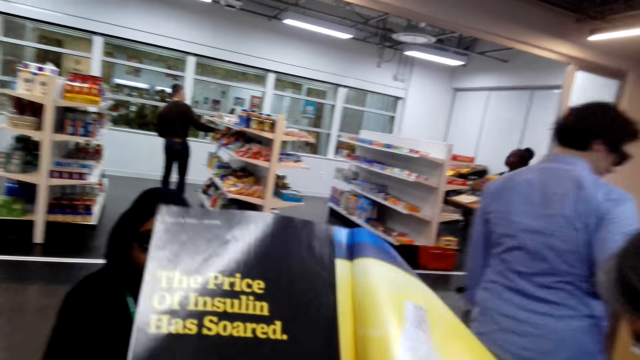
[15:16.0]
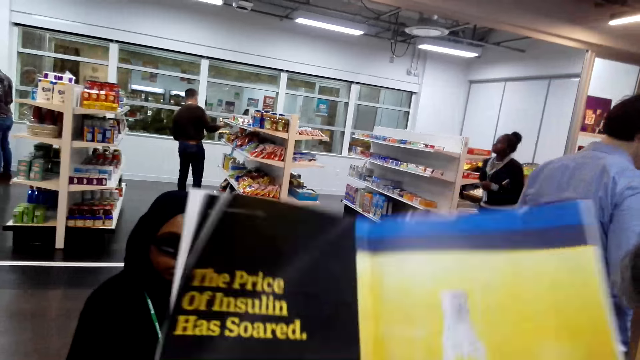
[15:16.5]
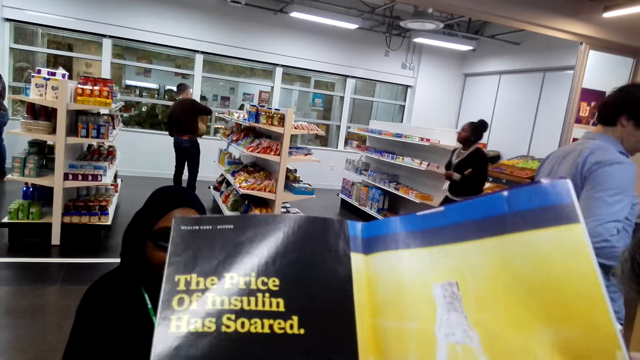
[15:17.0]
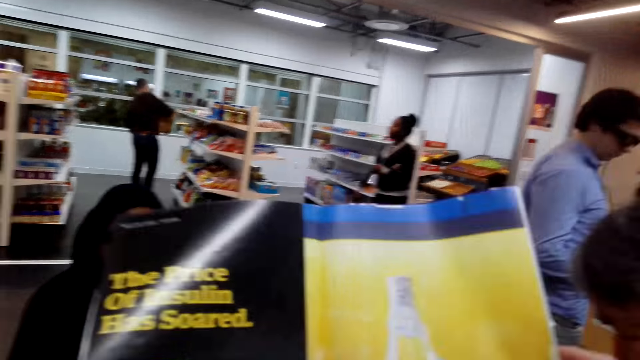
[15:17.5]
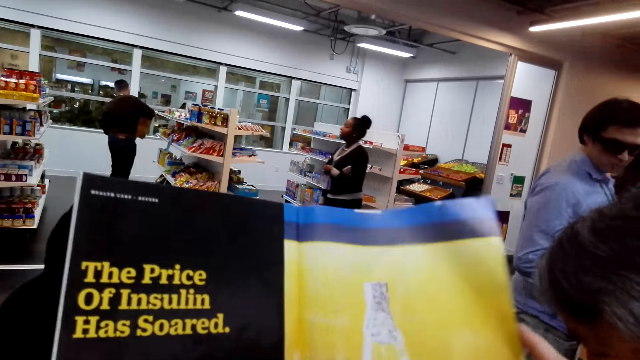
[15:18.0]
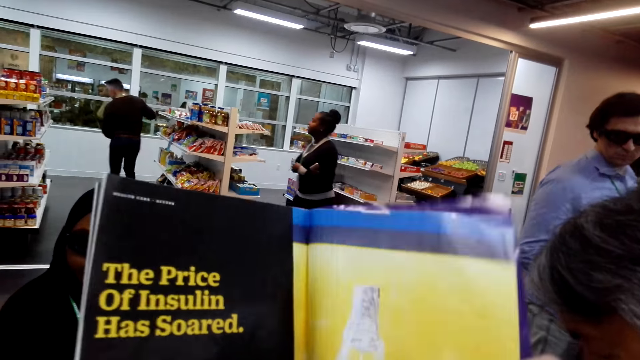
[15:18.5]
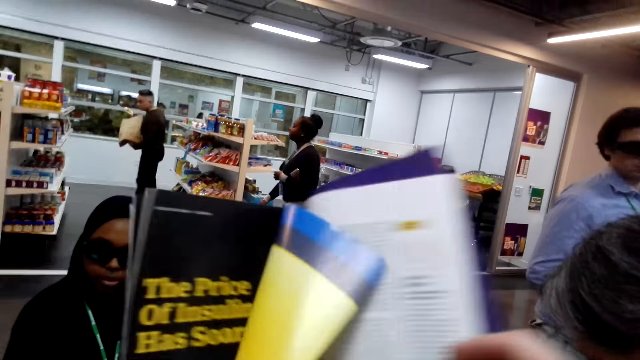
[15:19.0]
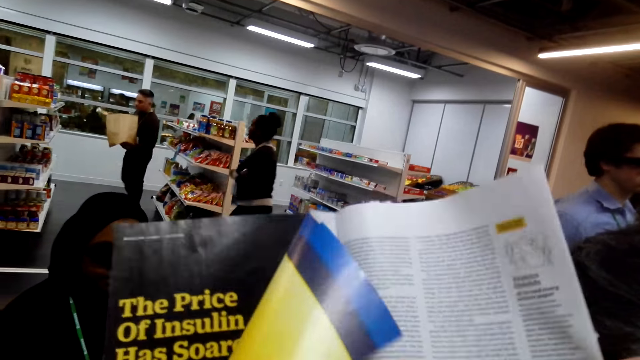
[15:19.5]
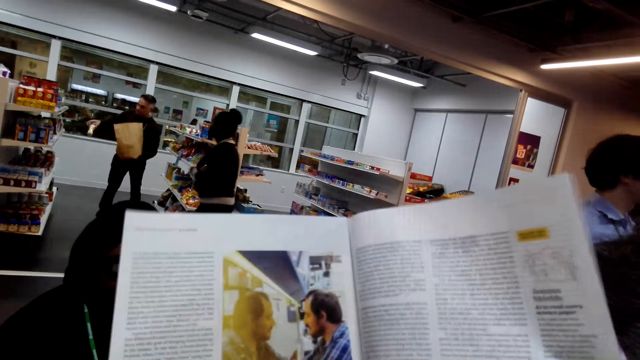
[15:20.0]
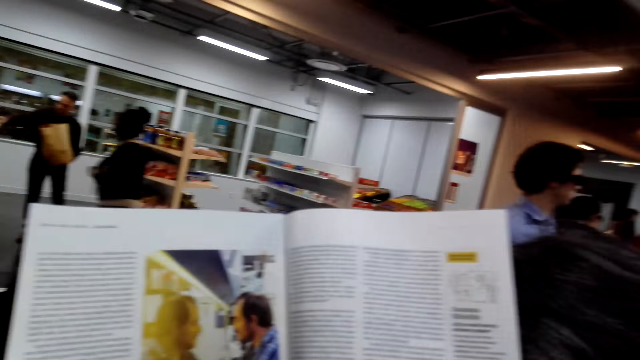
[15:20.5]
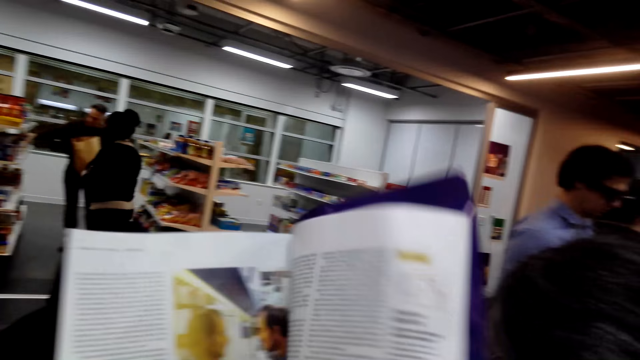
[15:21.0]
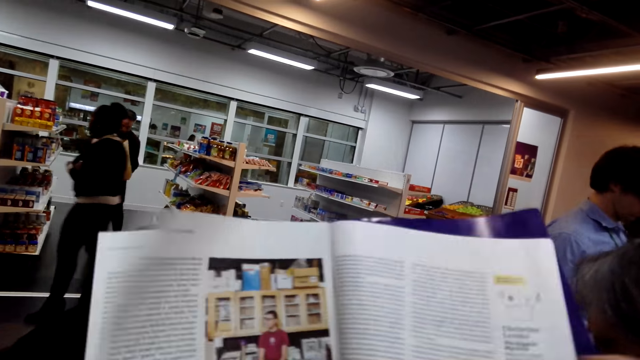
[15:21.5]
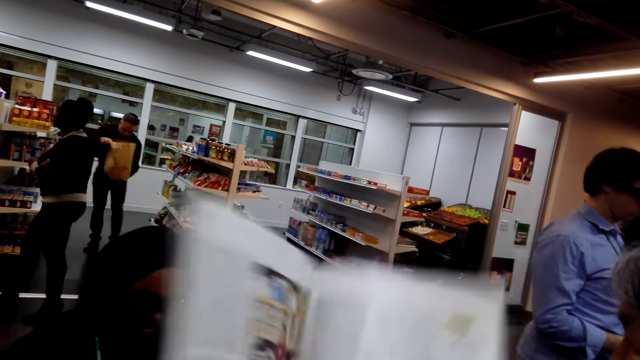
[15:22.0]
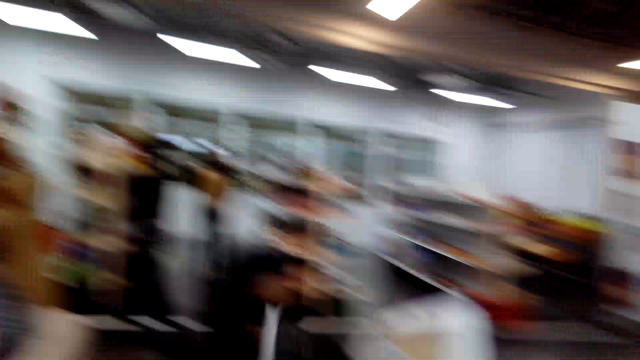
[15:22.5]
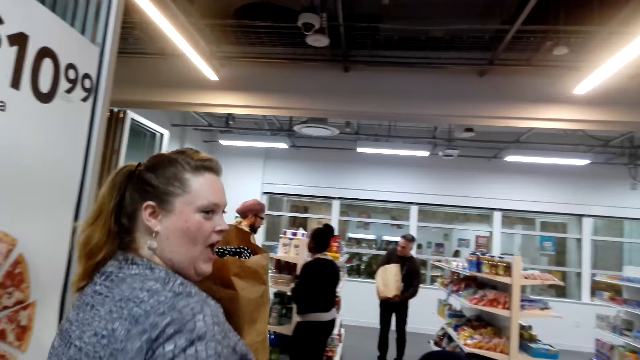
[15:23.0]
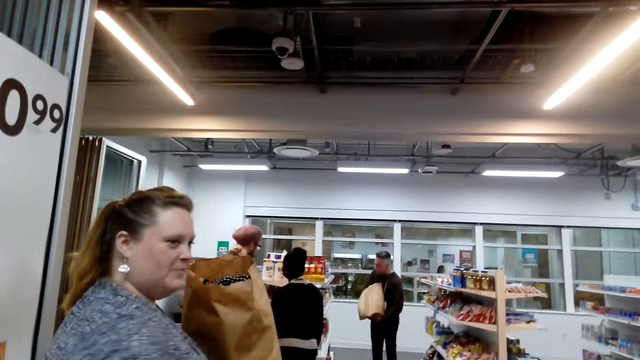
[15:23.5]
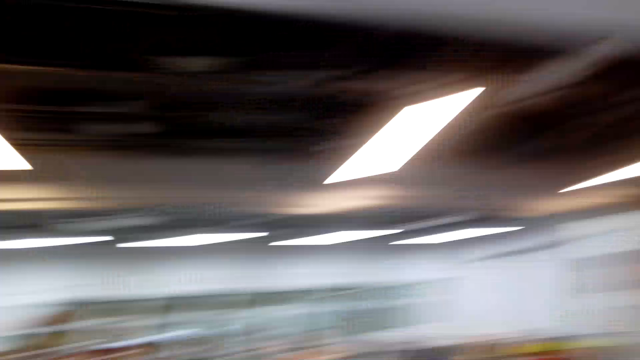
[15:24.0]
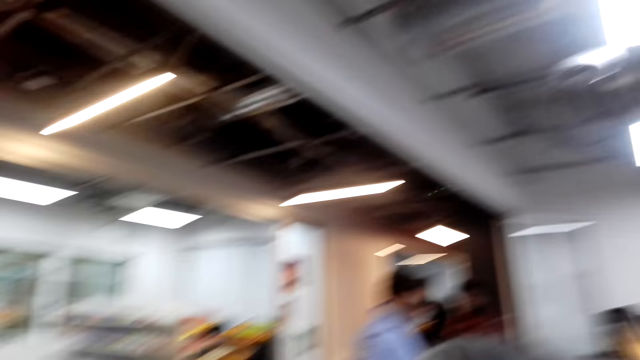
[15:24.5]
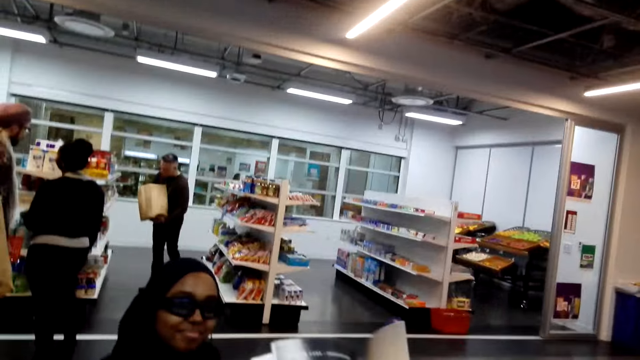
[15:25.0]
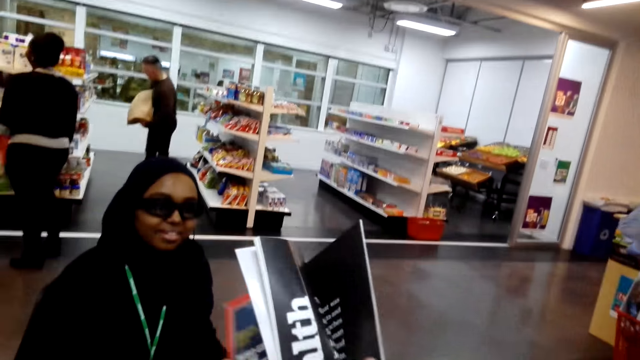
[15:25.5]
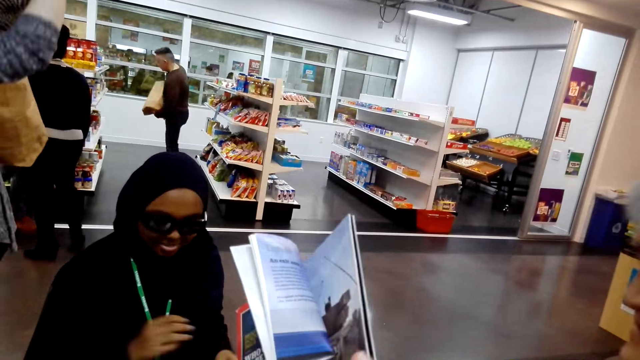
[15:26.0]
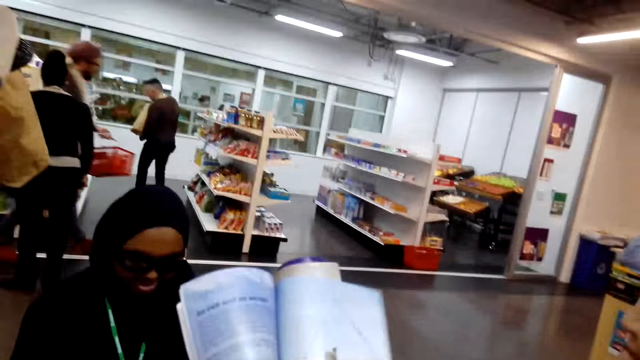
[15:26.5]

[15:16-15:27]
The camera wearer looks around. A woman moves around.

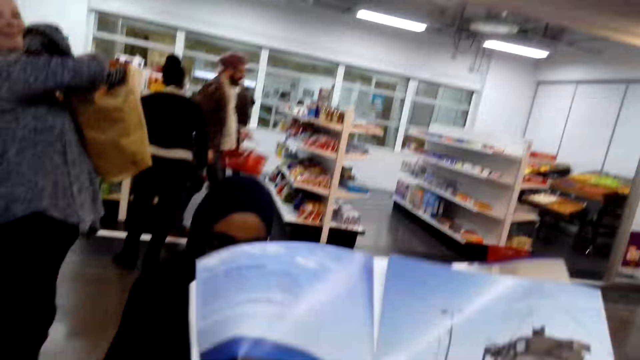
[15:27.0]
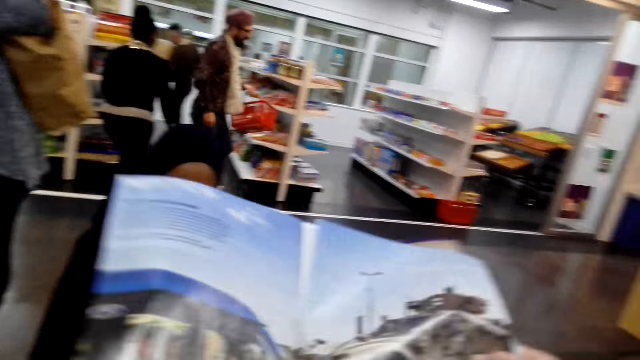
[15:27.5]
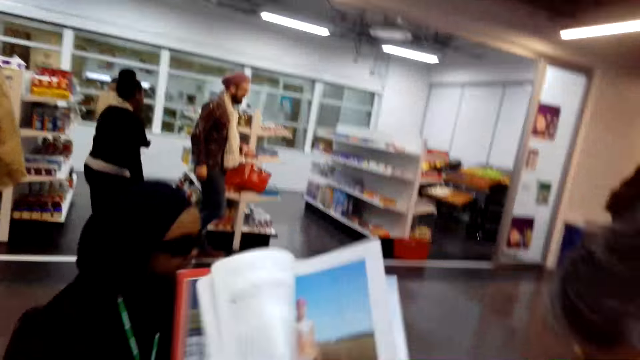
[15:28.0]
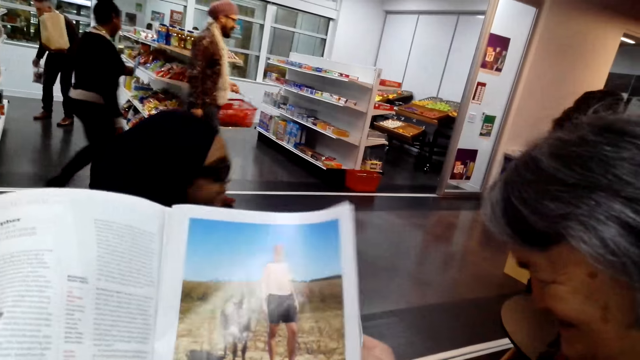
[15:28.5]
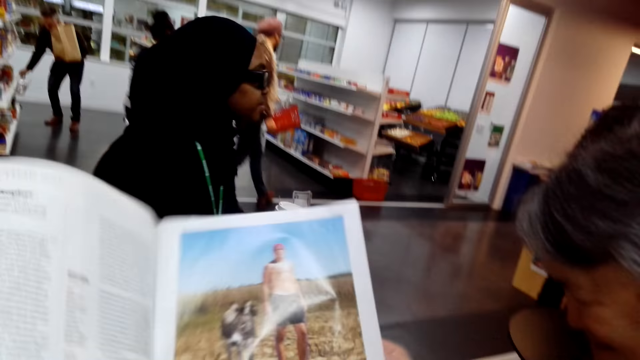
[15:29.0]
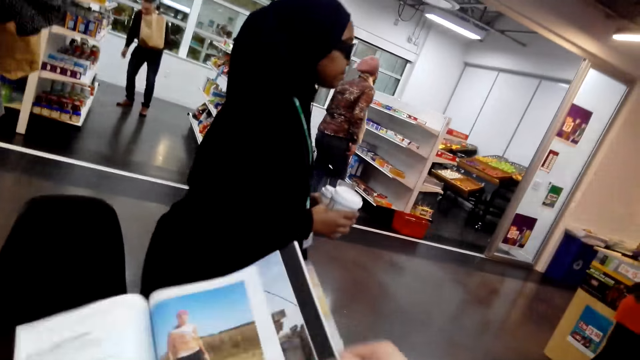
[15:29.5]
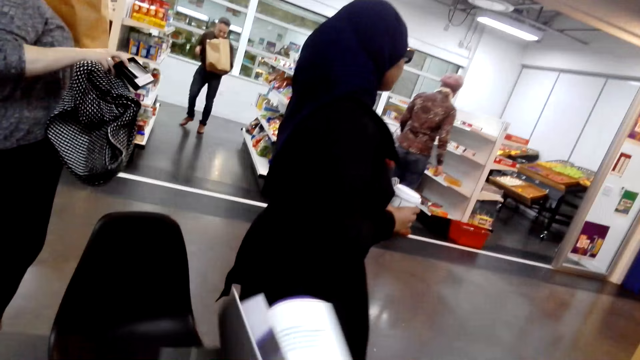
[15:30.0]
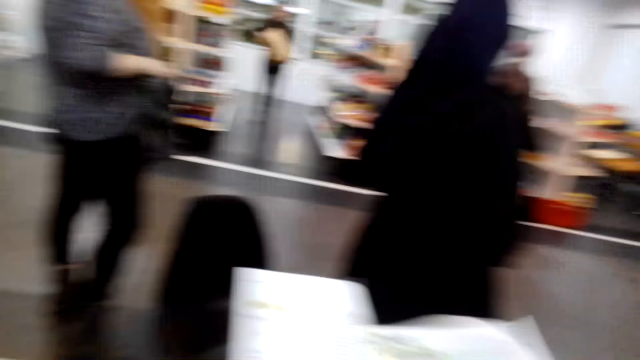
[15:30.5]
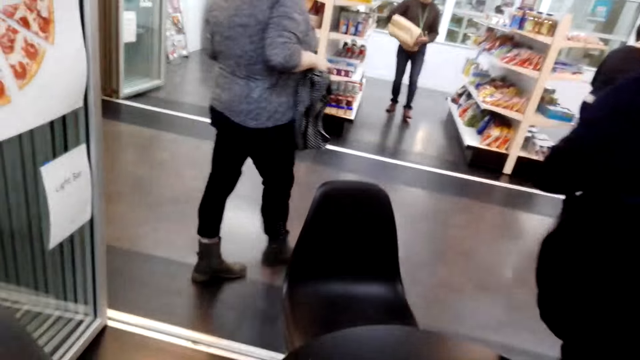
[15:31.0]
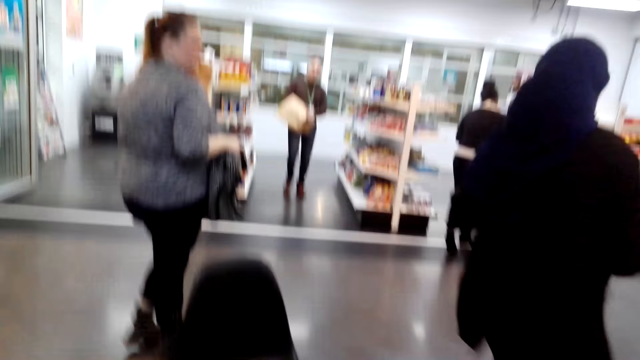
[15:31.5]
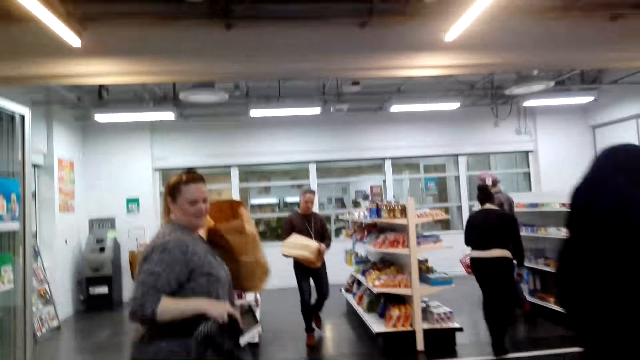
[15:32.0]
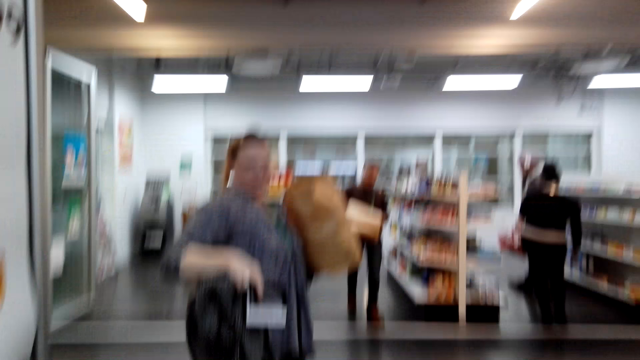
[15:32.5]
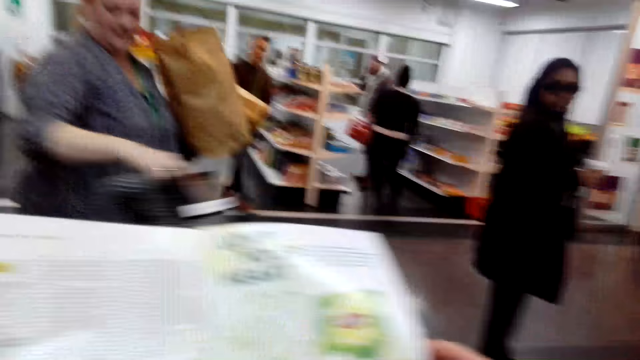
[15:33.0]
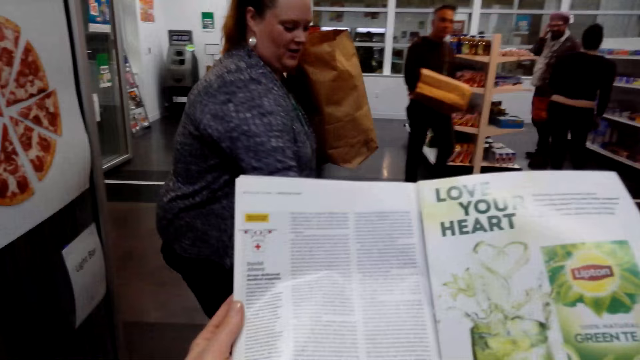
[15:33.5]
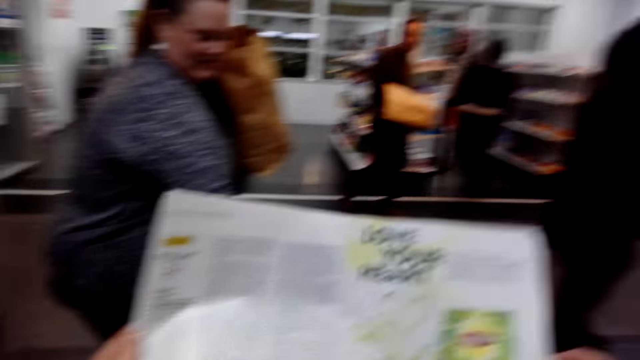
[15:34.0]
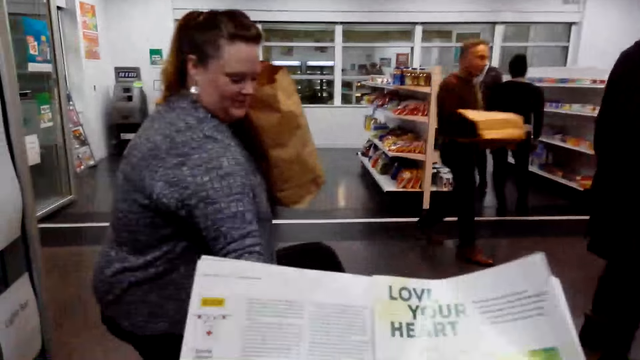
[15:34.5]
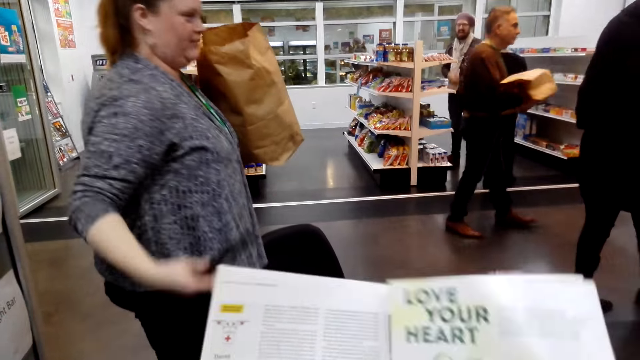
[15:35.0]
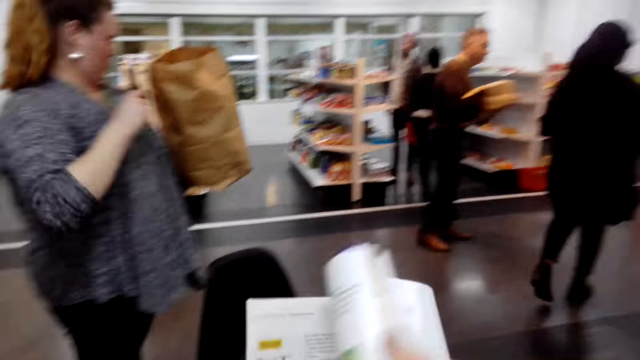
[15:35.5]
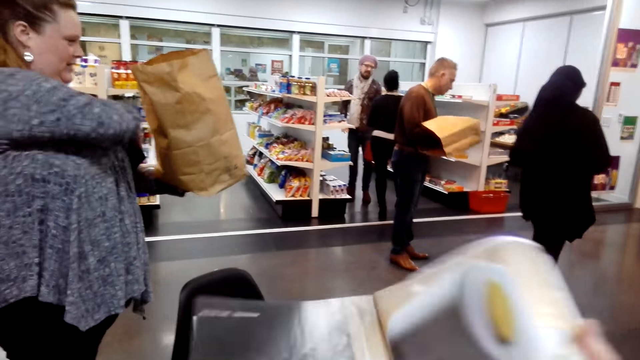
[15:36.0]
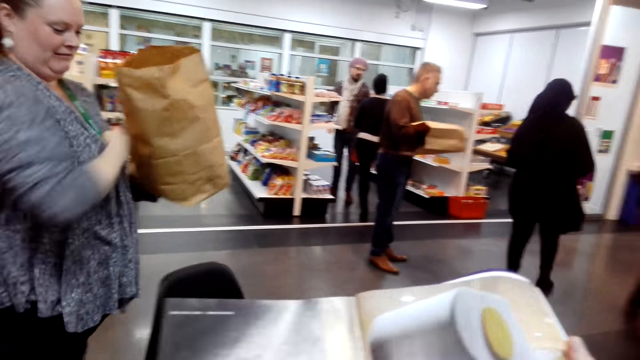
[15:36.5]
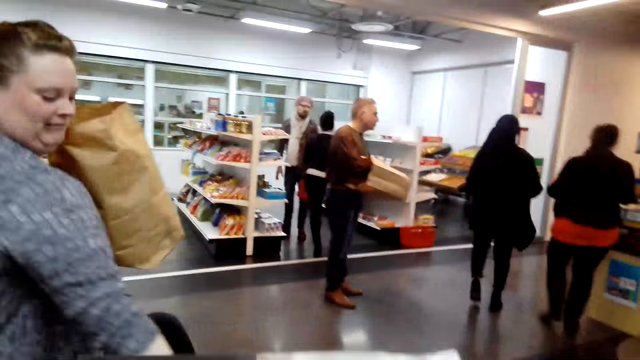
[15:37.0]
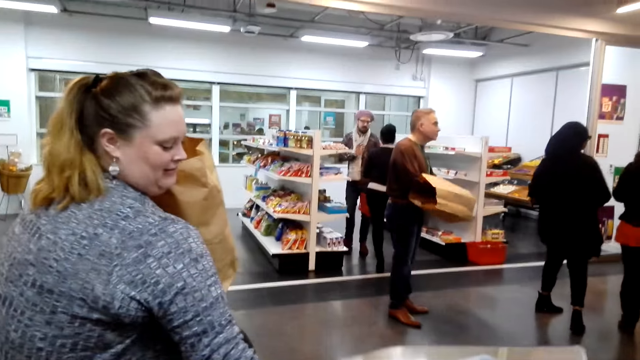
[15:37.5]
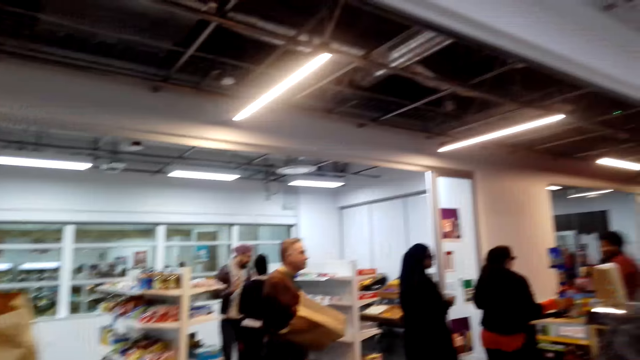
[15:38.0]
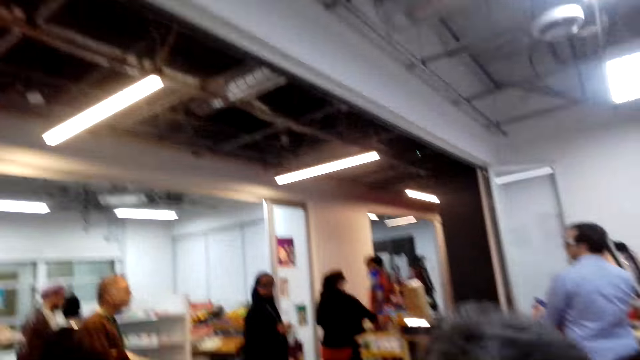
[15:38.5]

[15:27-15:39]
The camera wearer turns the page of a book. A woman stands up. Another woman moves around. The other woman picks up a phone. The camera wearer dialogues with a woman.
